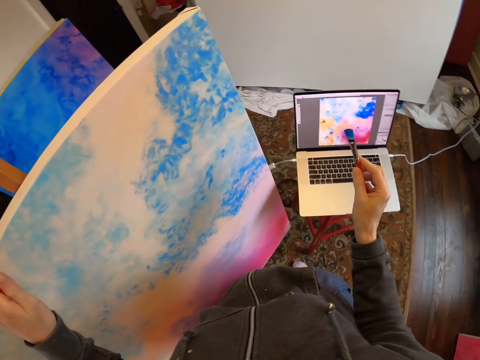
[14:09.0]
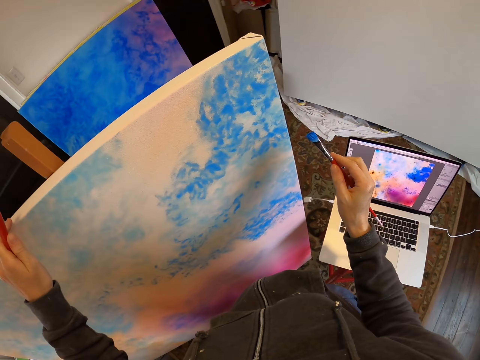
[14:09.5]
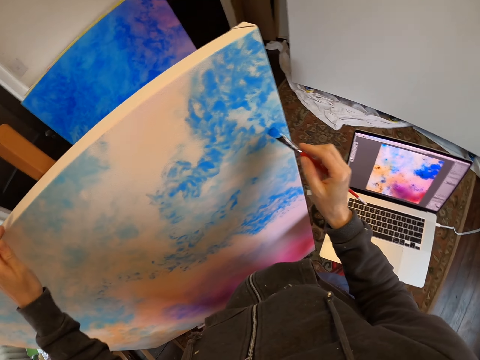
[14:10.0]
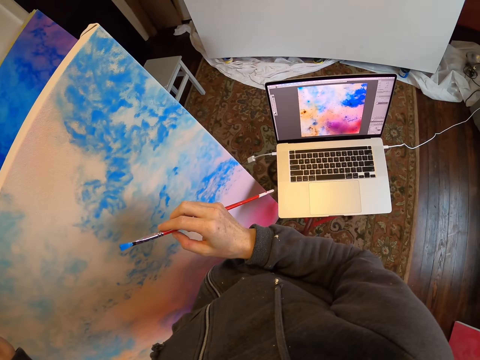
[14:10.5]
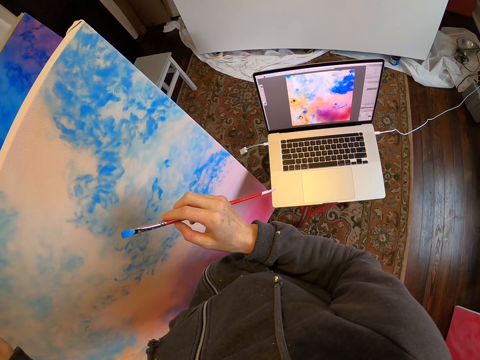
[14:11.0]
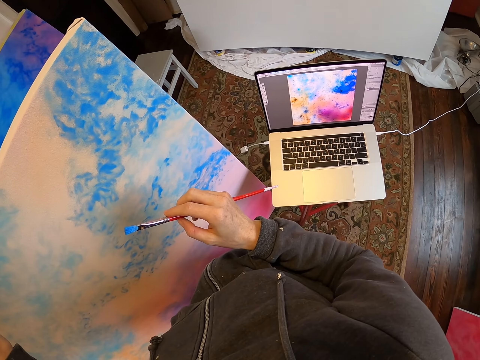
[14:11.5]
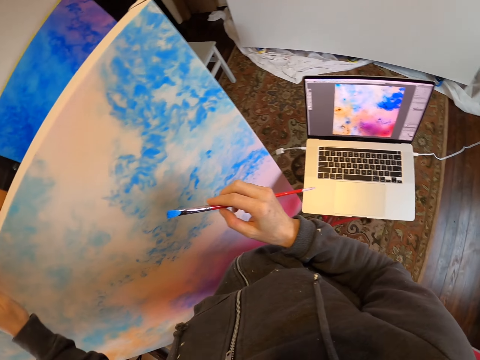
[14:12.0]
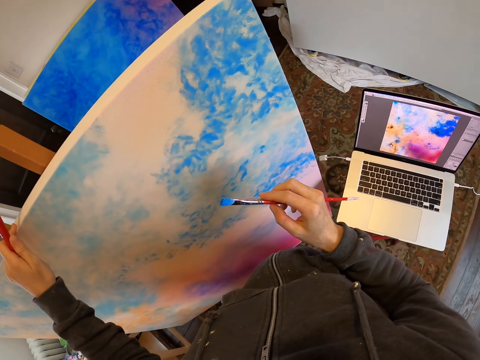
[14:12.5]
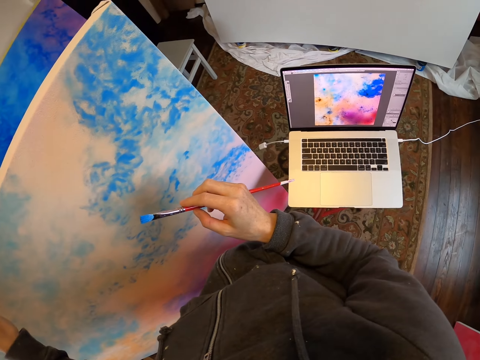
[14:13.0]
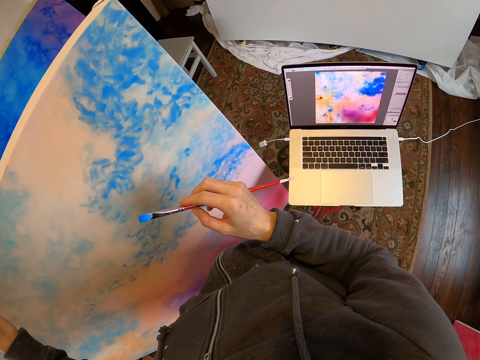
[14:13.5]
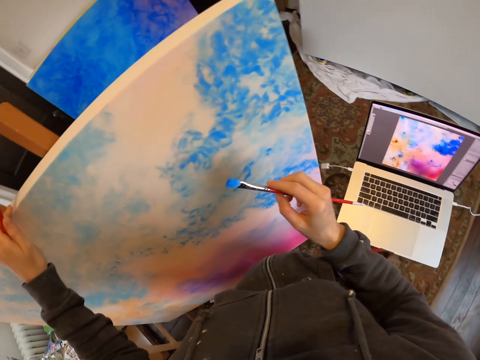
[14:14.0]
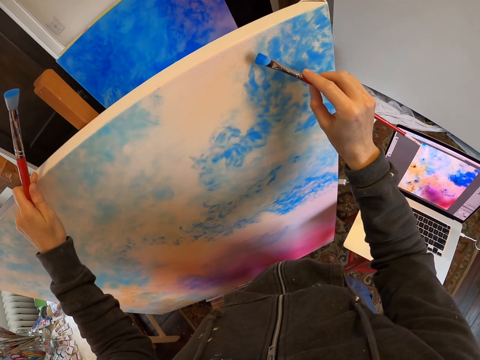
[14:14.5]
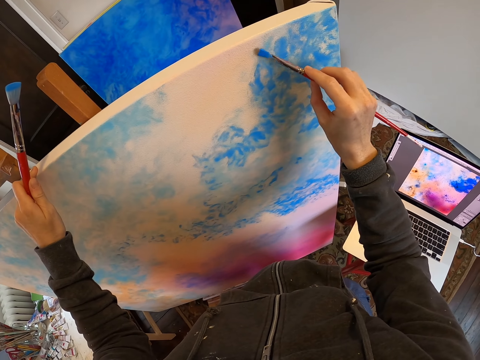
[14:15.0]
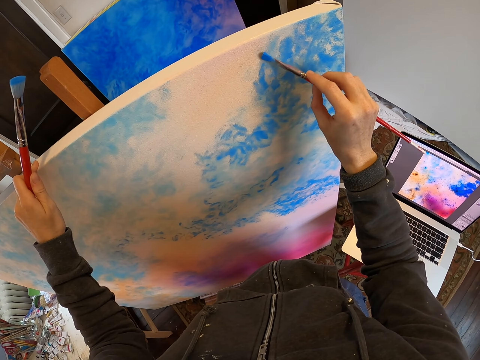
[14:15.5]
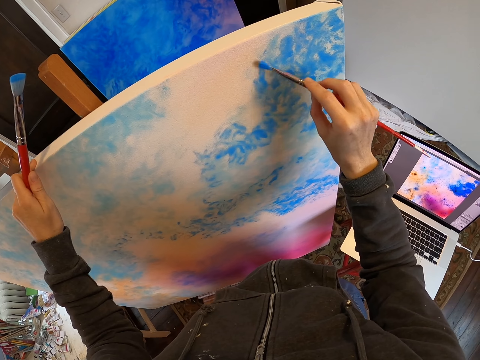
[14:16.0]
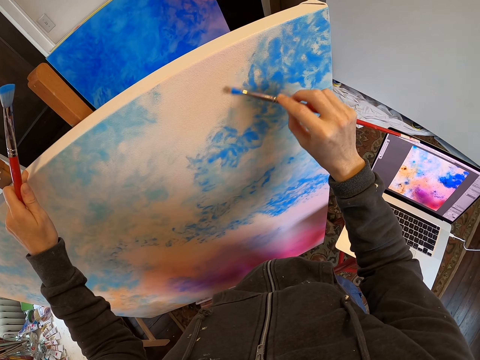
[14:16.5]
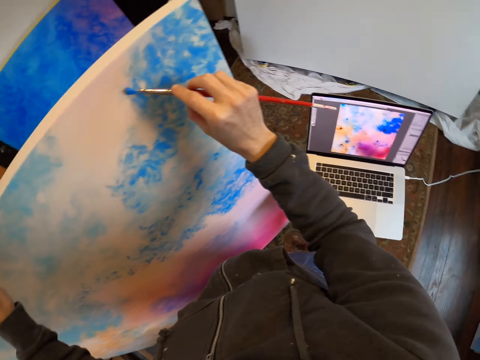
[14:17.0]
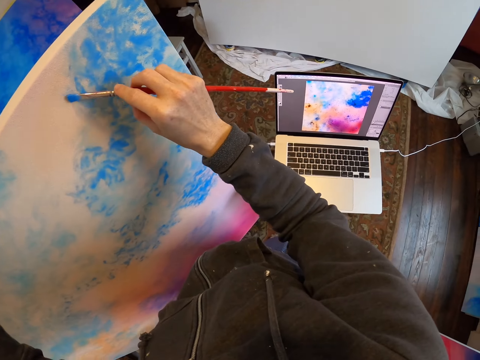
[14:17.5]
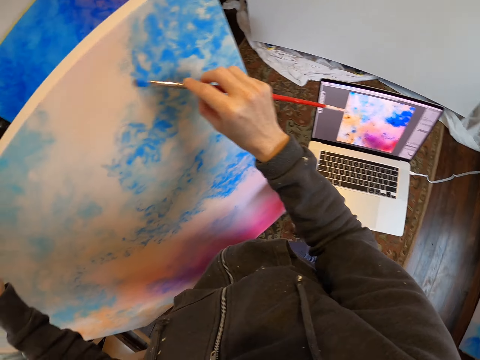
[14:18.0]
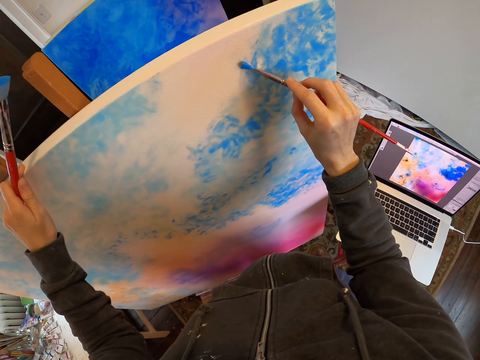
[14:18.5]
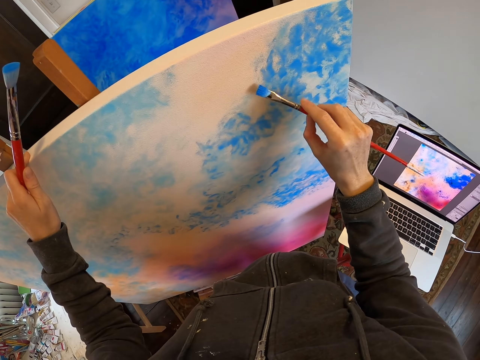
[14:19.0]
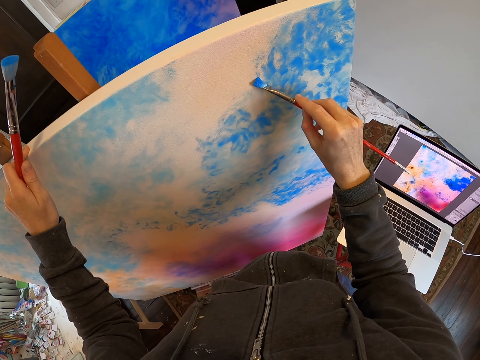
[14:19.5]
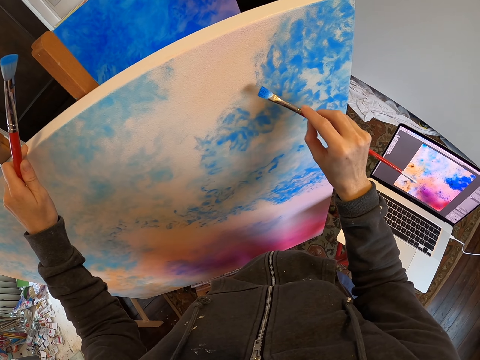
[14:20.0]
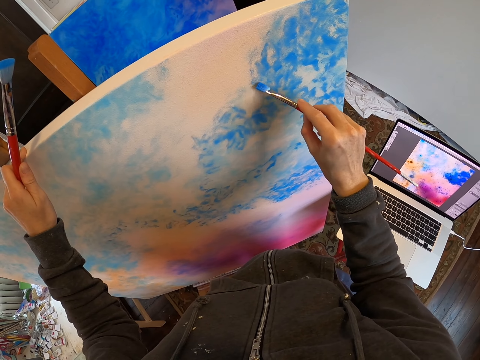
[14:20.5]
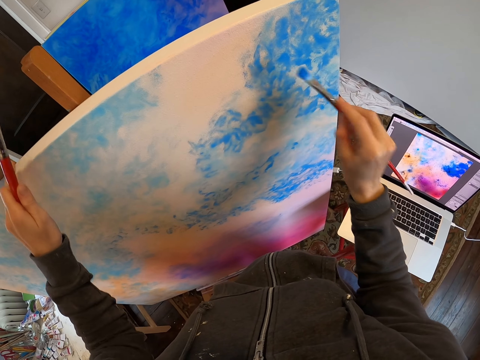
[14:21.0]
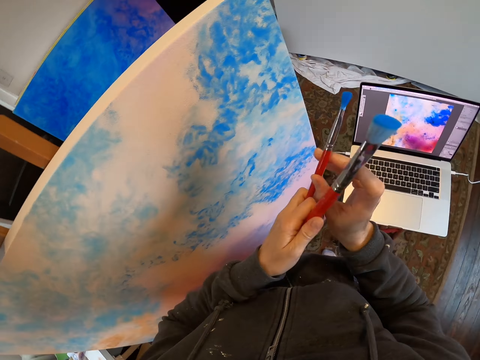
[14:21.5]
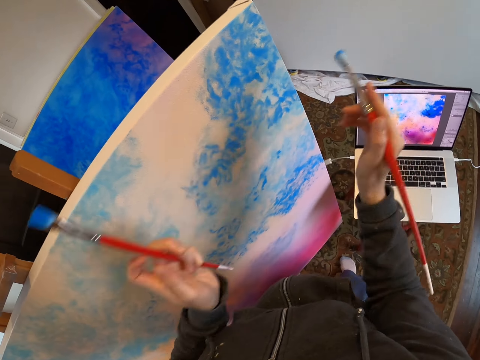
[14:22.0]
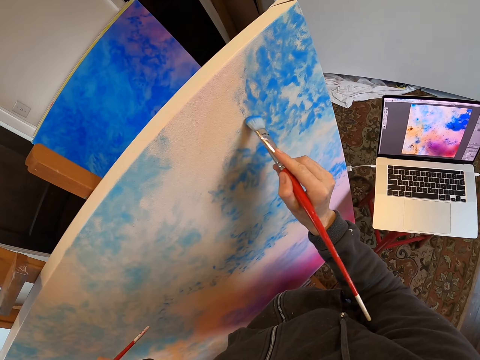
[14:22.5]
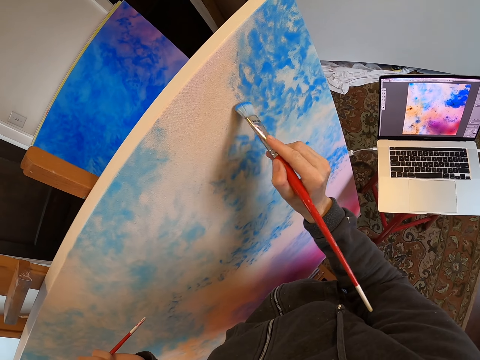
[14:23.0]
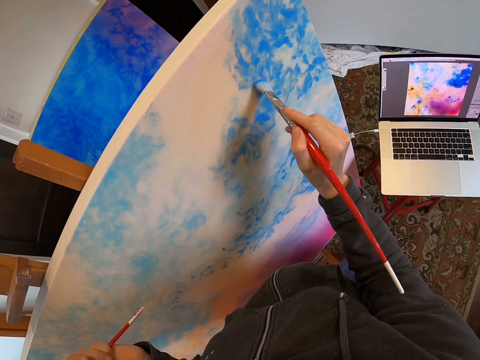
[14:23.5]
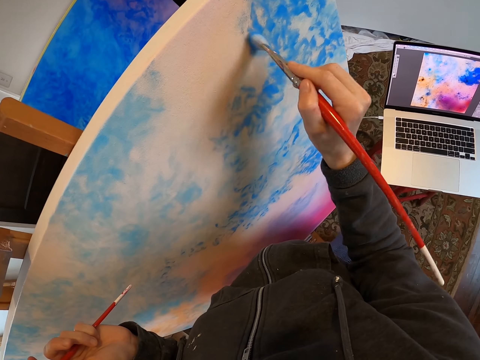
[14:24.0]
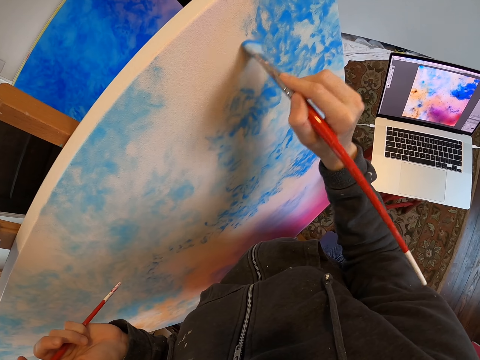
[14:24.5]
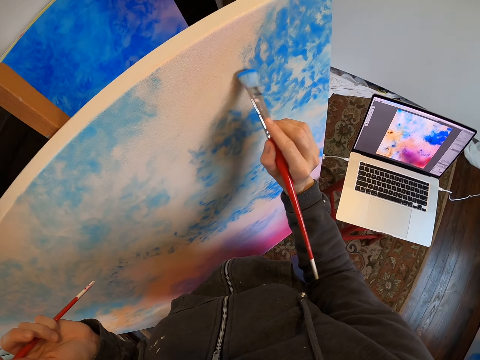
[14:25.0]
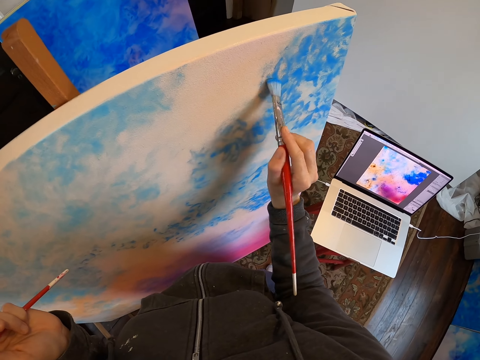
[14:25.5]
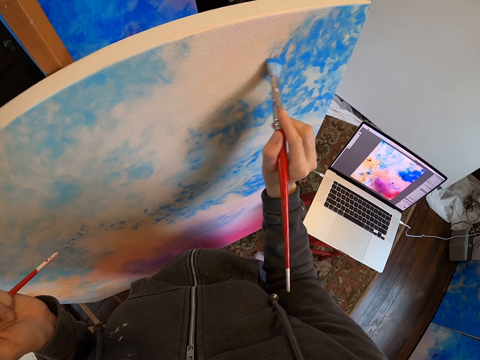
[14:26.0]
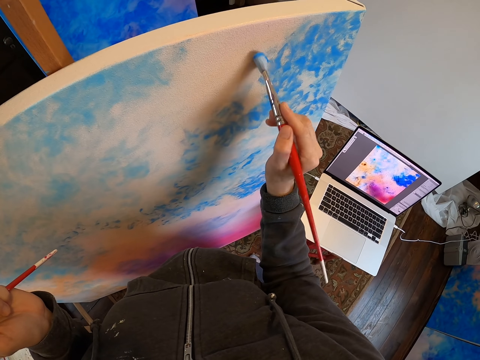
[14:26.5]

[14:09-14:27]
The camera wearer holds the board. They look on the board. They draw on the board with the paint brush. They look at the laptop. They look on the board. They switch the paint brush in the hand. They draw on the board with the paint brush.

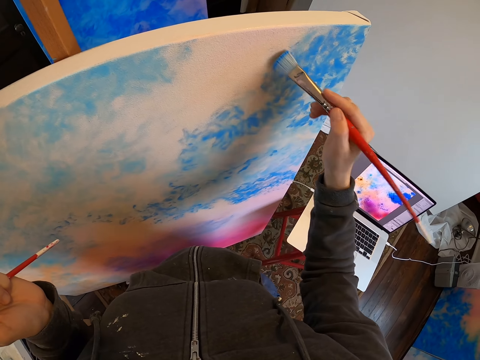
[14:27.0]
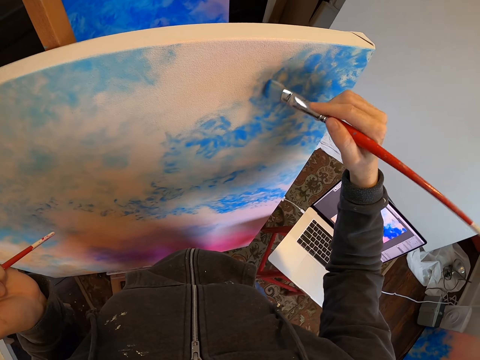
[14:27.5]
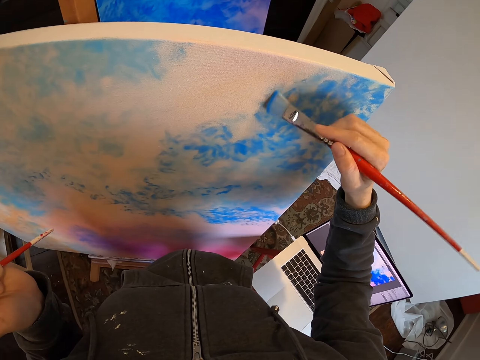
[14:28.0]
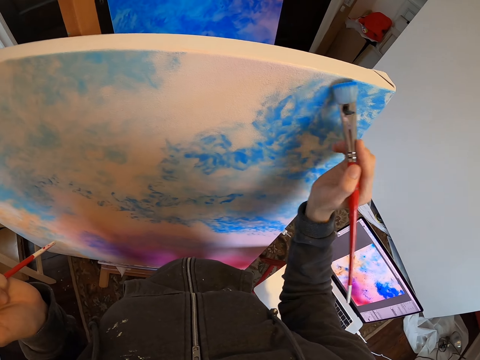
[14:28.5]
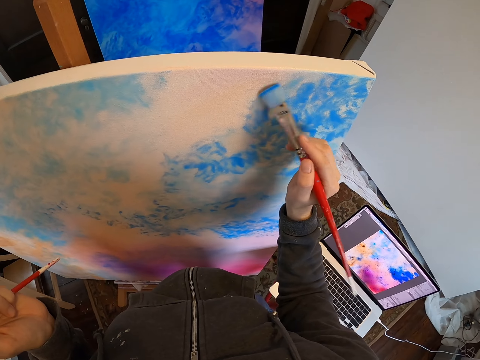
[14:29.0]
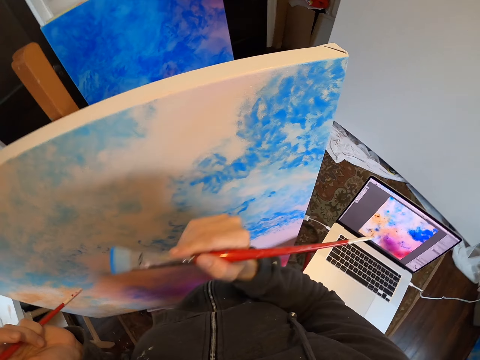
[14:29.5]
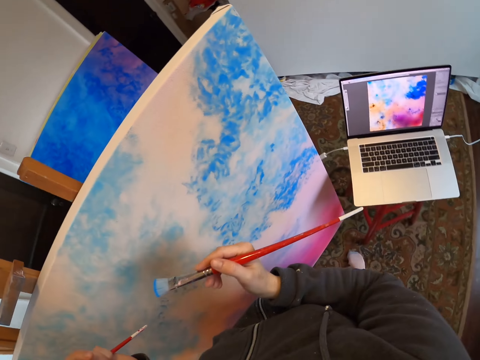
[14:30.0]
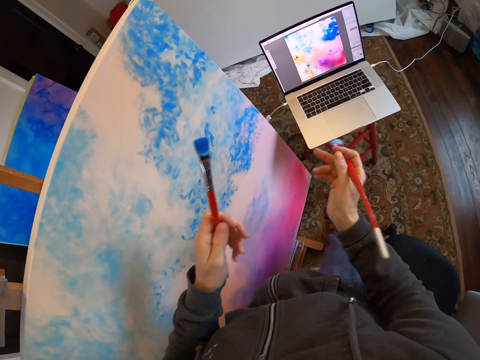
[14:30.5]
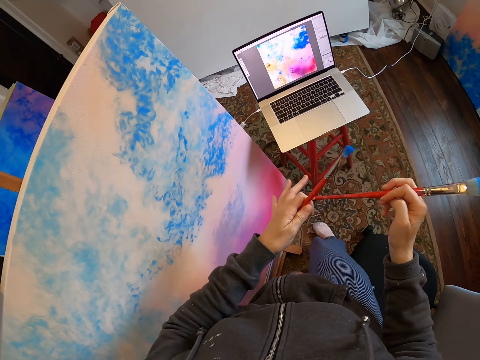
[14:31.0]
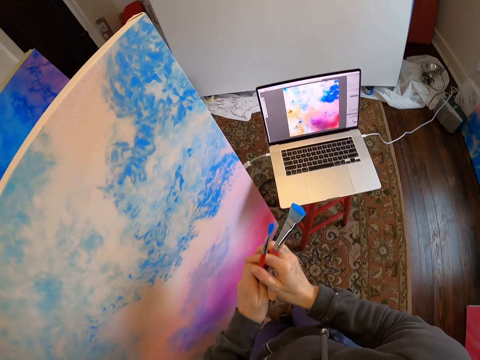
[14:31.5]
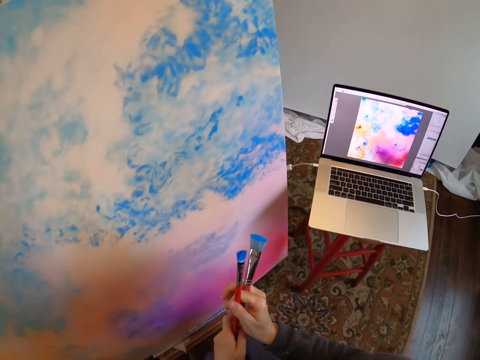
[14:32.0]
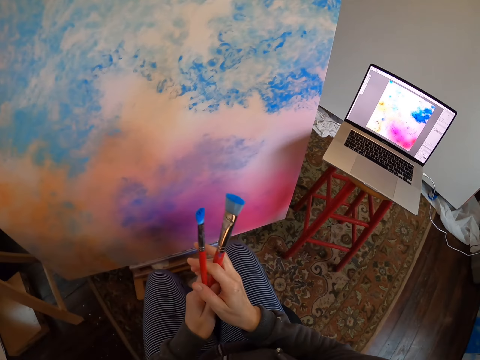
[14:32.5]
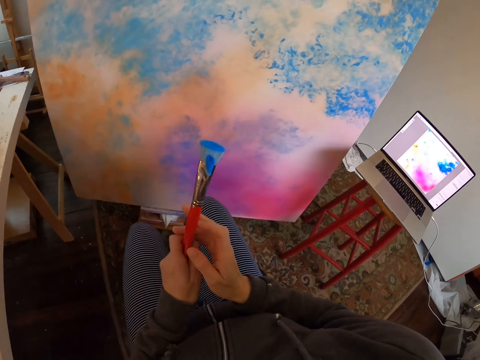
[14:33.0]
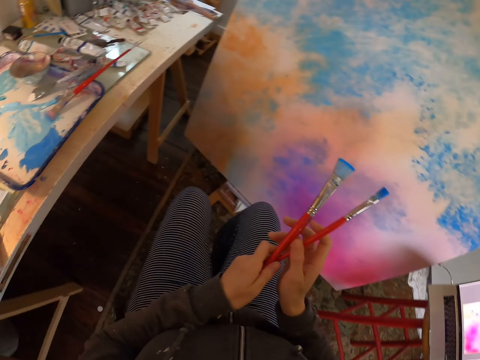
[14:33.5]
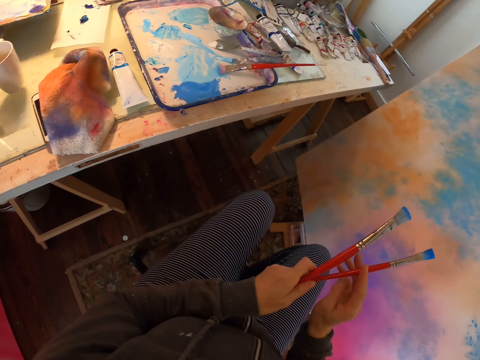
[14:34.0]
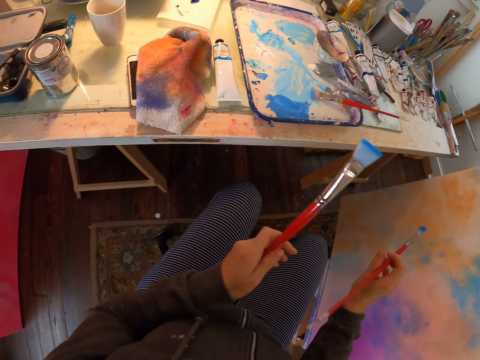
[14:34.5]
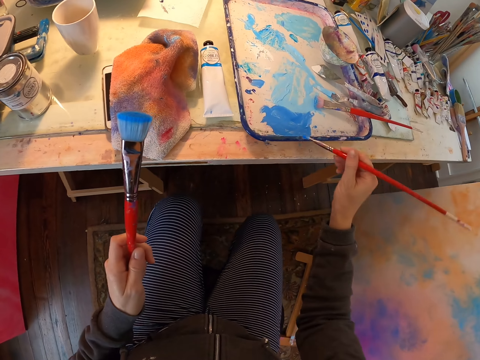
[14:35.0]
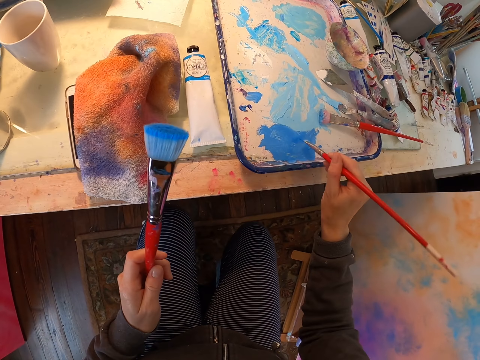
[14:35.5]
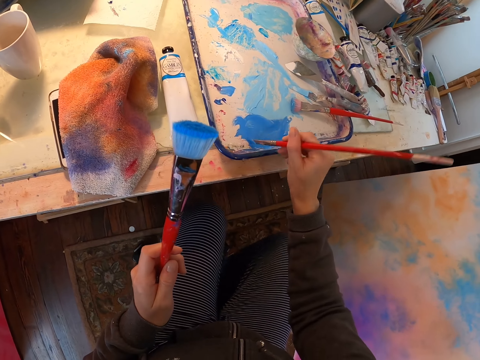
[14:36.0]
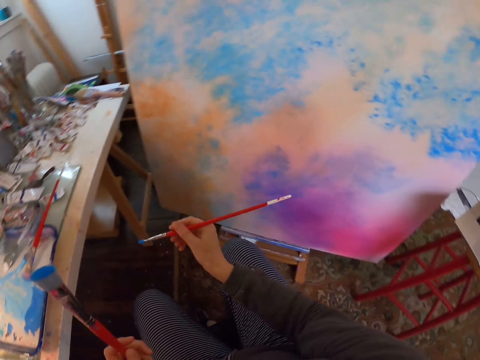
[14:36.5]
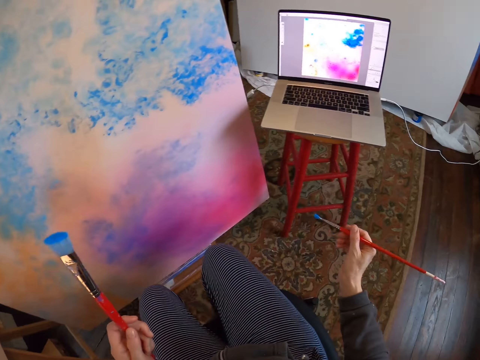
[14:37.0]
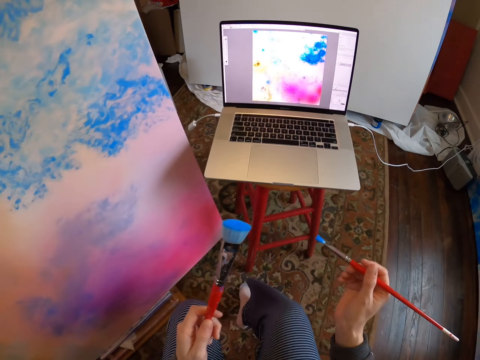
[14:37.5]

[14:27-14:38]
The camera wearer looks at the laptop. They hold paint brushes. They turn around and sit. They dip the paint brush in the paint. They turn.
